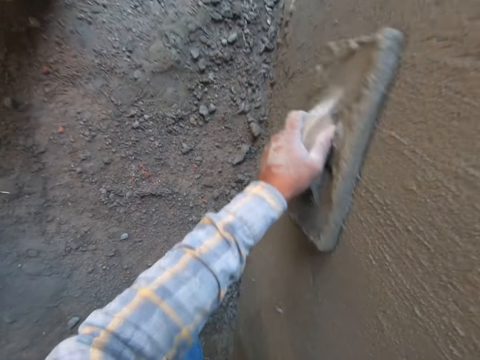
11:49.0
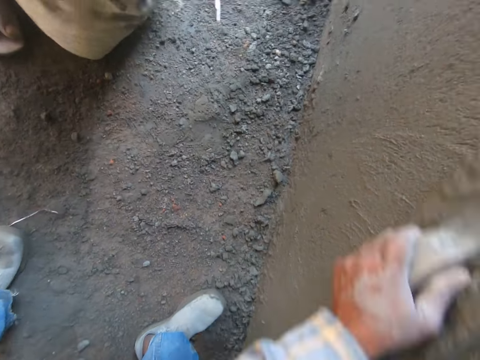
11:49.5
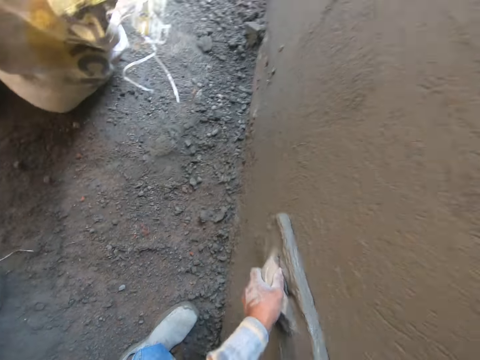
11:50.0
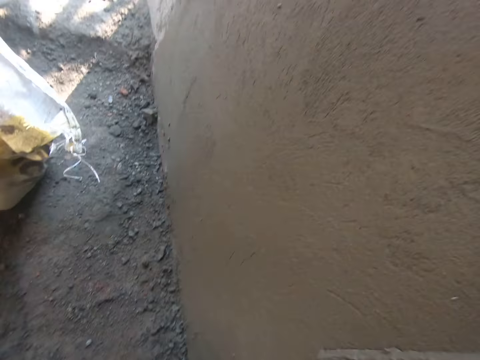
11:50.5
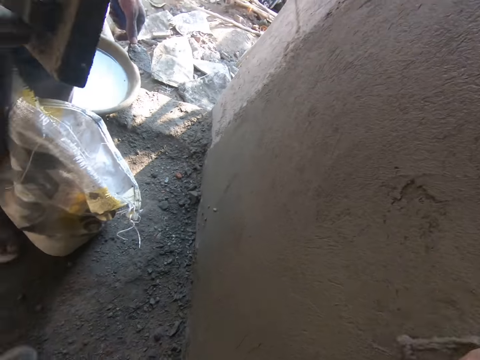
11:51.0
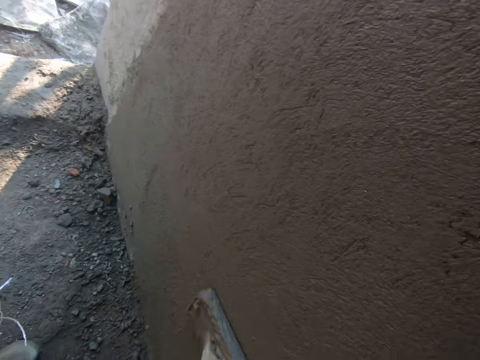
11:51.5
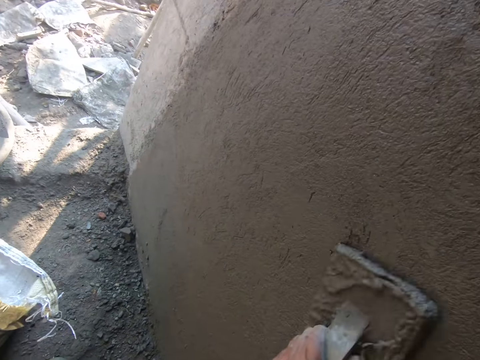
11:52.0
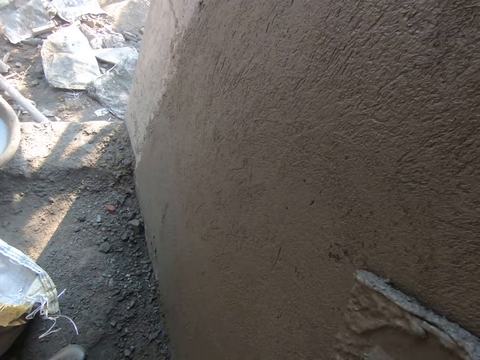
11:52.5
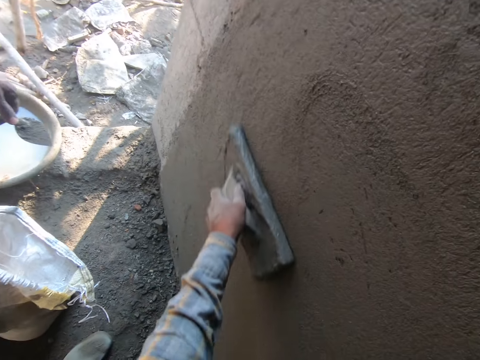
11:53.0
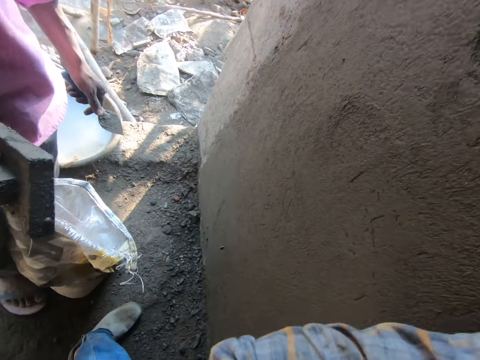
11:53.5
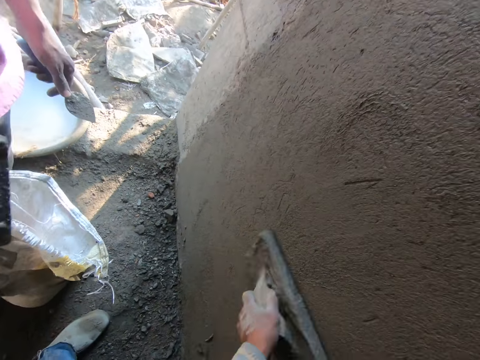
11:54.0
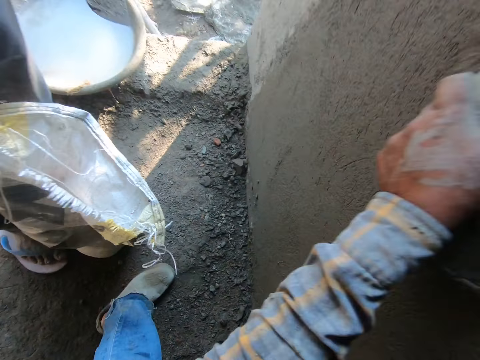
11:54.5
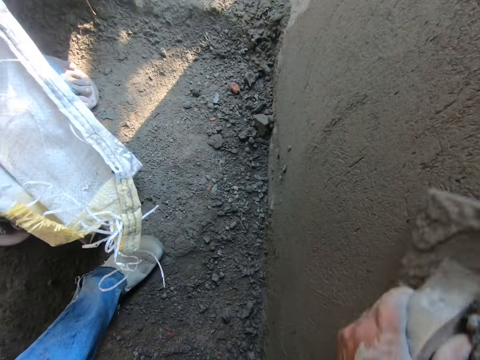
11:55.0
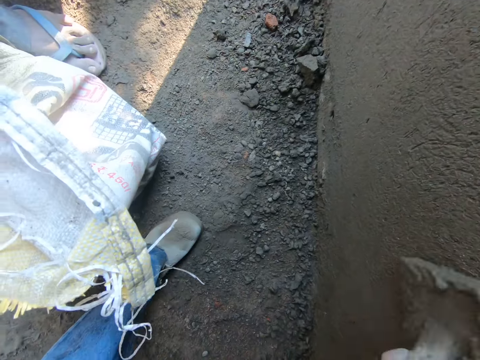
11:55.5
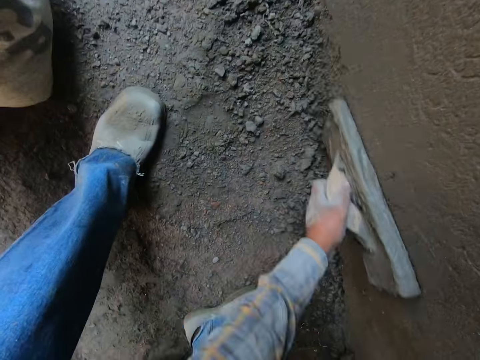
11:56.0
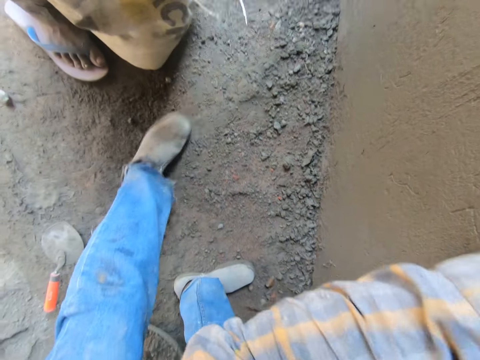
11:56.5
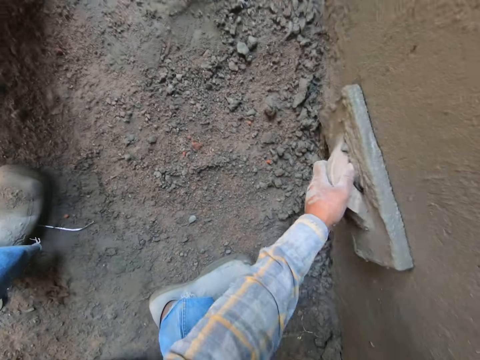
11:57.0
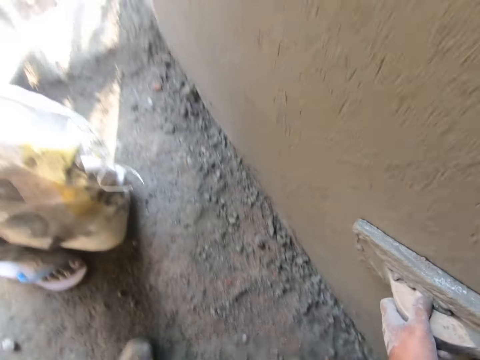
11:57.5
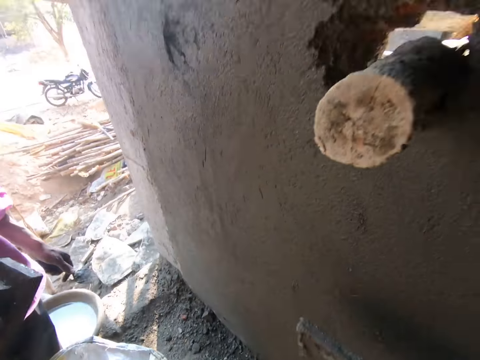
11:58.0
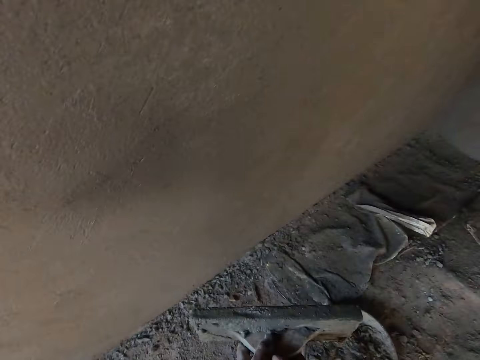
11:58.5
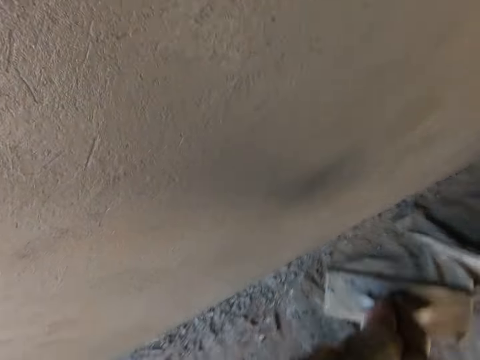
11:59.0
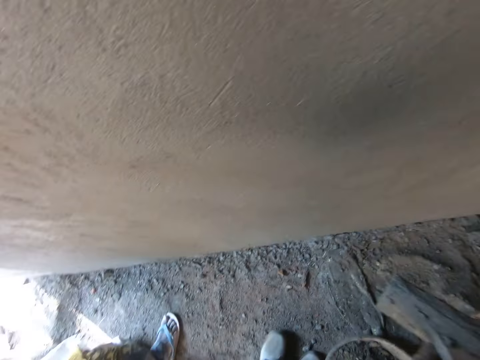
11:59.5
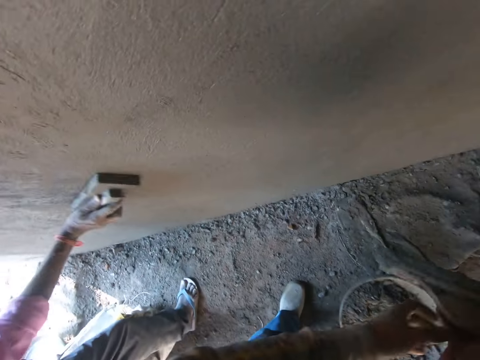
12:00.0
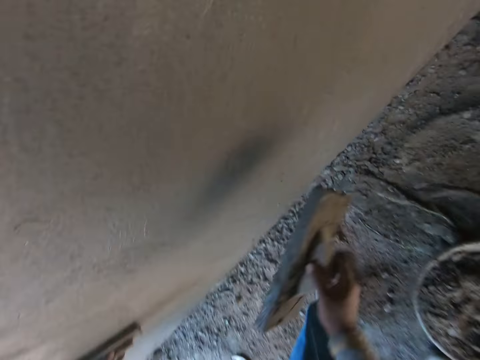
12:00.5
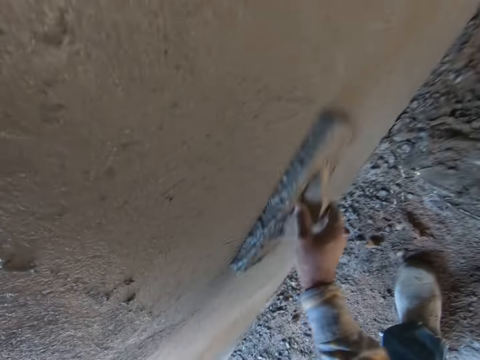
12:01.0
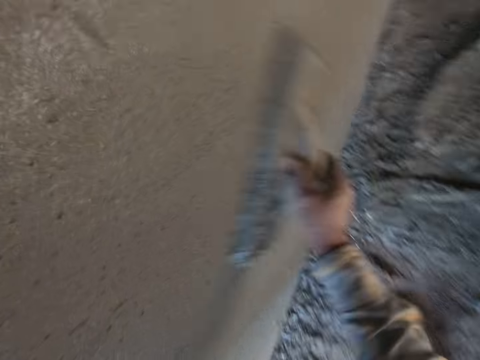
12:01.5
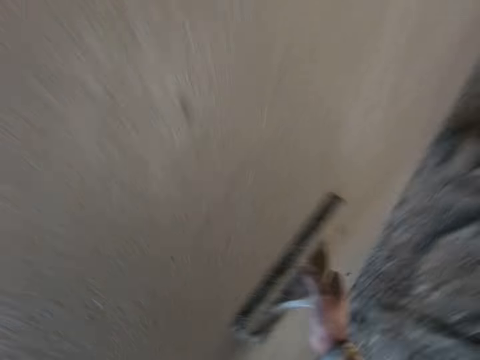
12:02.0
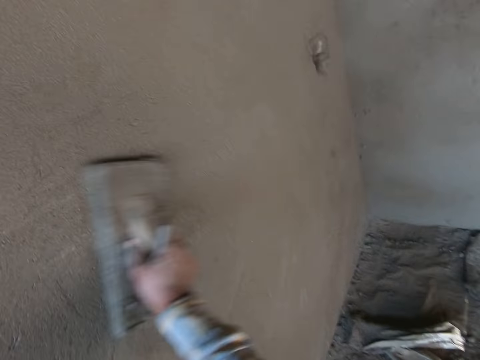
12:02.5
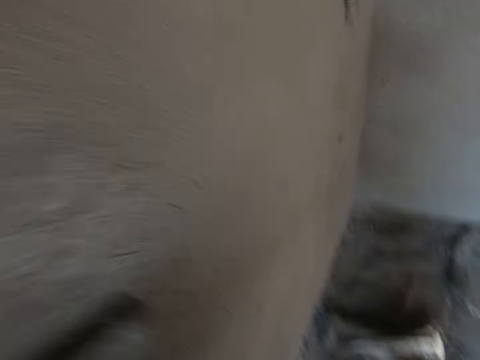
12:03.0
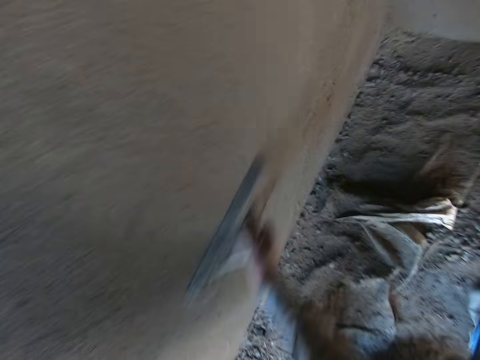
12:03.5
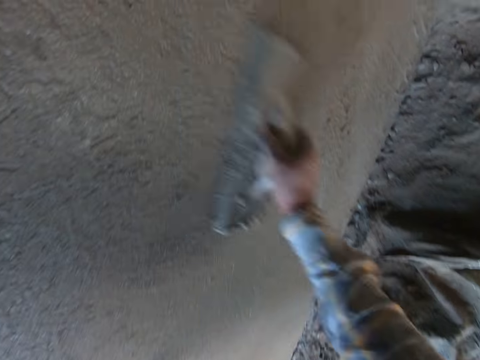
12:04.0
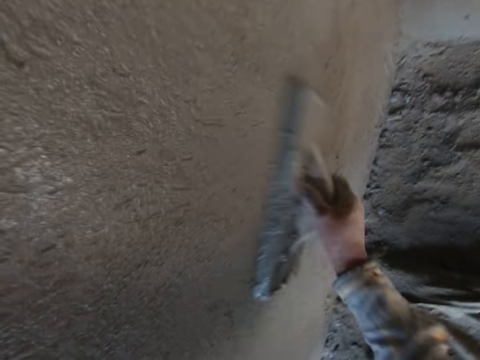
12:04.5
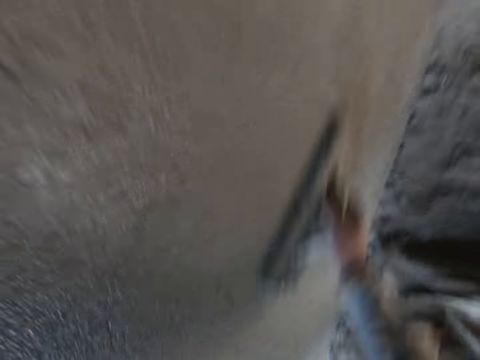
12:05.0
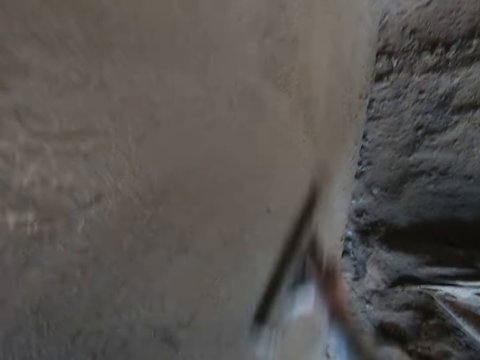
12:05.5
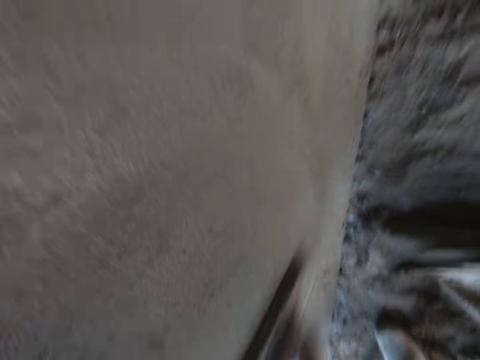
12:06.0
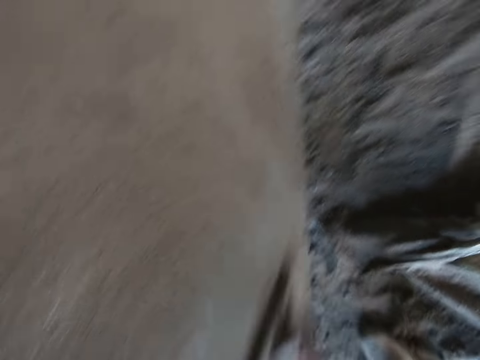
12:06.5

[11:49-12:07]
The camera wearer levels the wall with the wood float. They change the wood float in the other hand. They pause. They shake the plastering trowel. A man smoothens the wall with the plastering trowel. The camera wearer smoothens the wall with the plastering trowel.

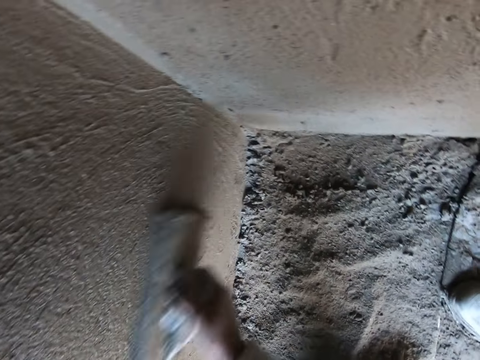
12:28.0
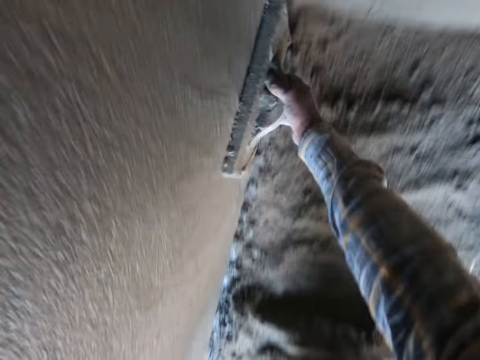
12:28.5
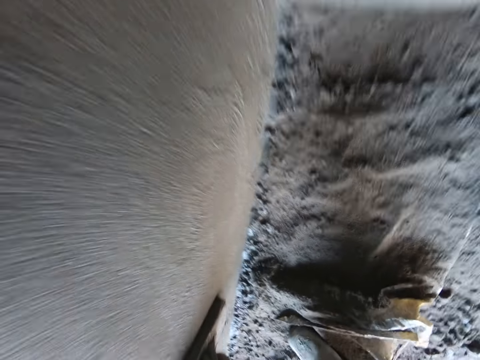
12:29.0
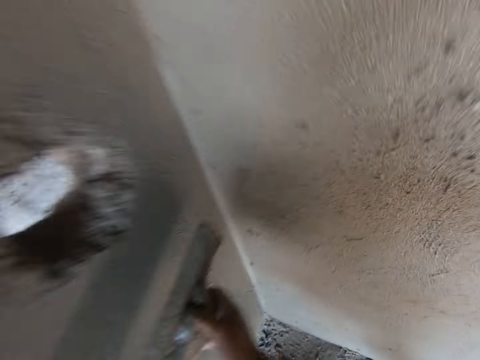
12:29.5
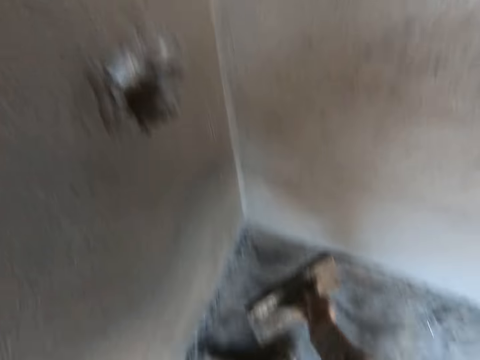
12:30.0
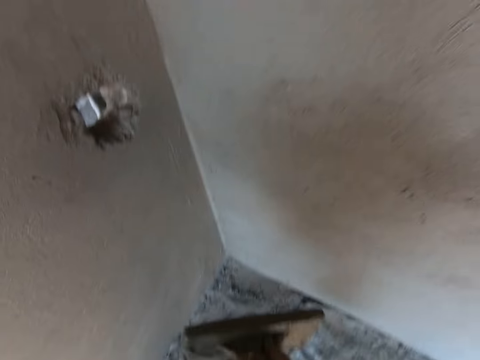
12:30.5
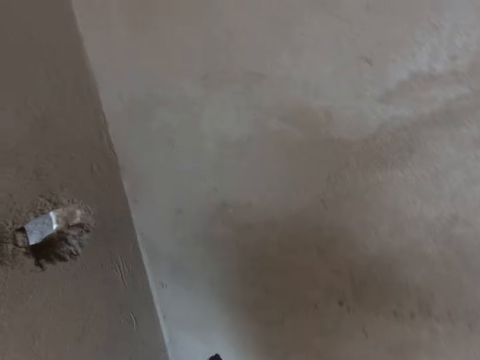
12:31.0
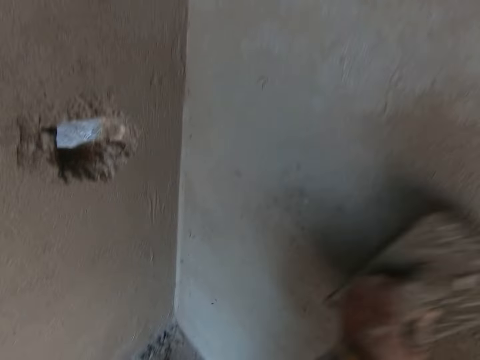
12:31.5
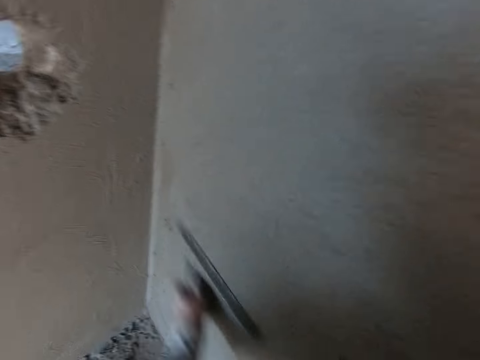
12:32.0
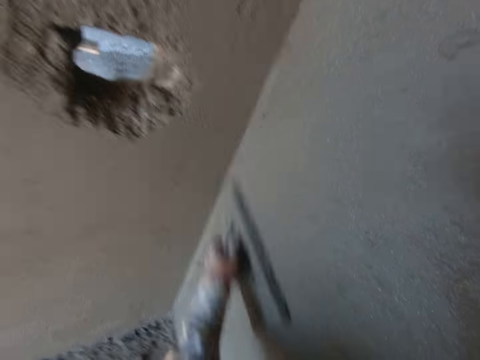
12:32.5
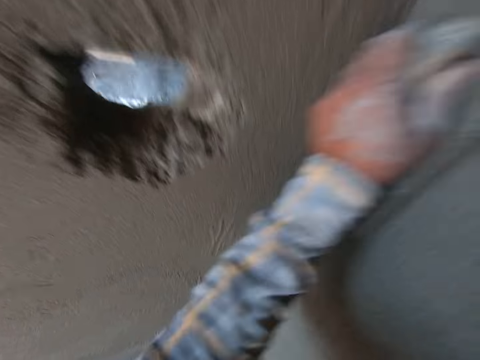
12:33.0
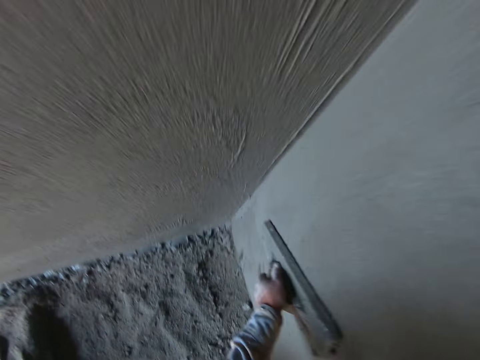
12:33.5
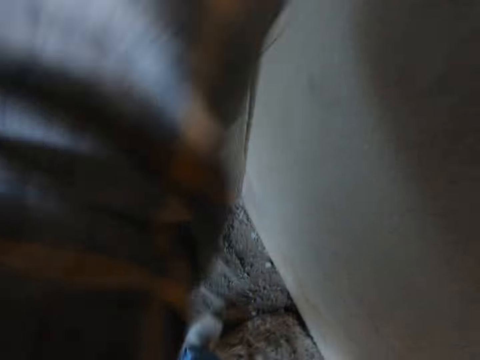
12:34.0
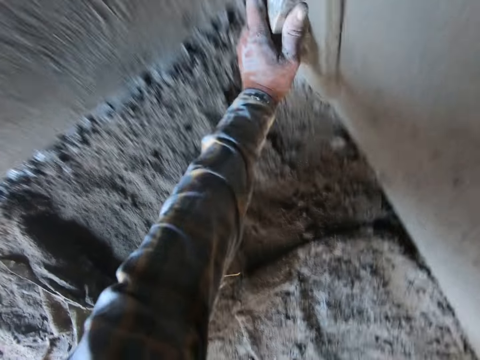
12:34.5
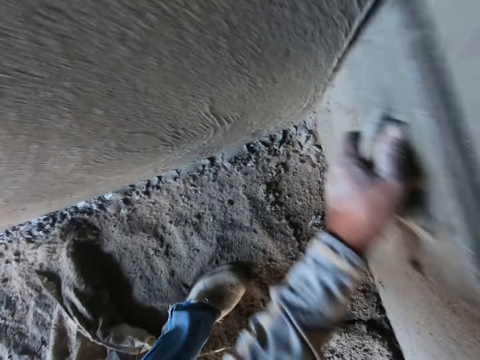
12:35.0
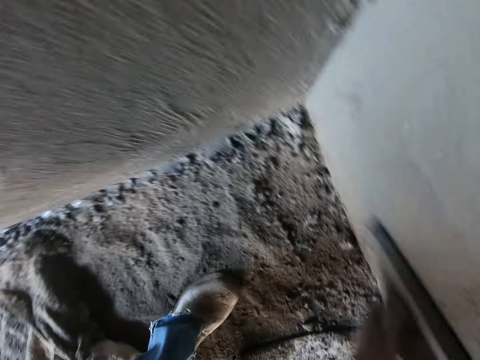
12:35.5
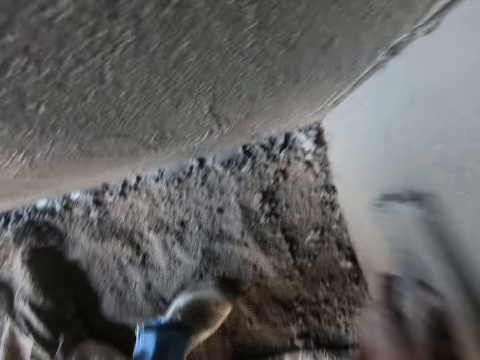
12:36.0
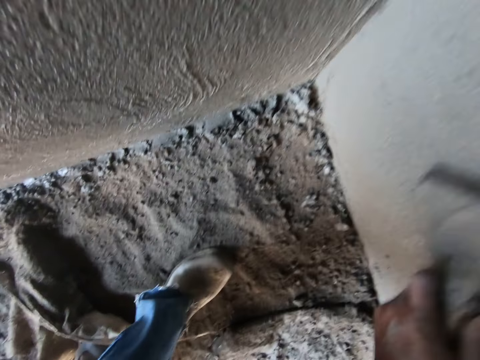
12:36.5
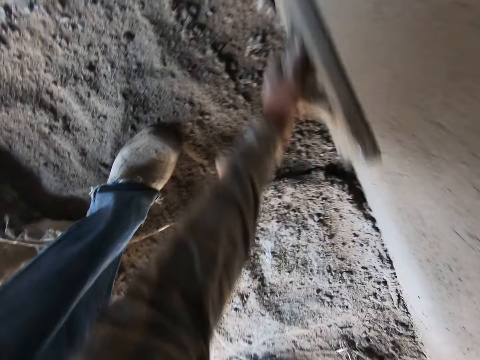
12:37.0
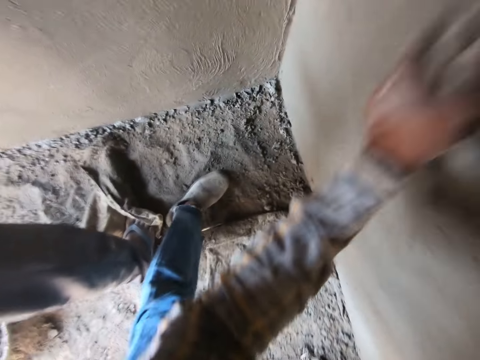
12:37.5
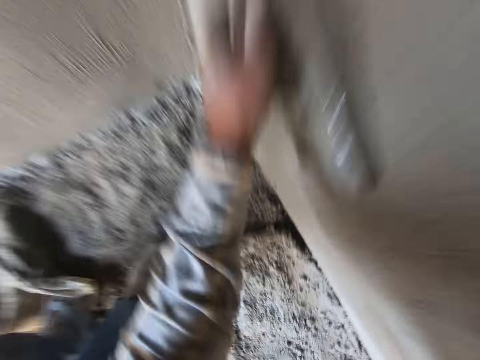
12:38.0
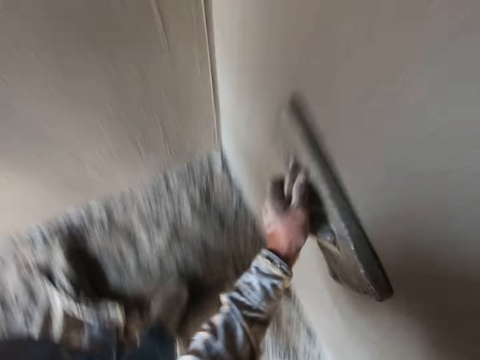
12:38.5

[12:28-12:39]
The camera wearer pauses. They shake the plastering trowel. They smoothen the wall with the plastering trowel. They put the wood float in the other hand.
